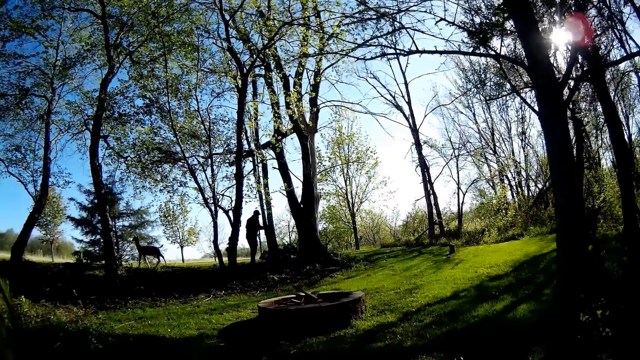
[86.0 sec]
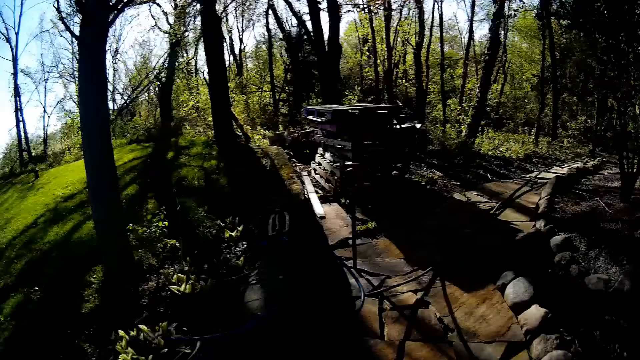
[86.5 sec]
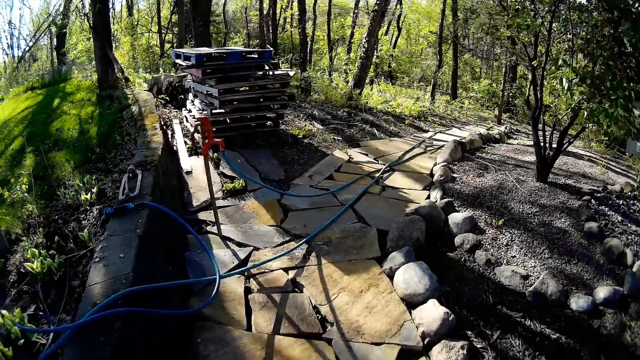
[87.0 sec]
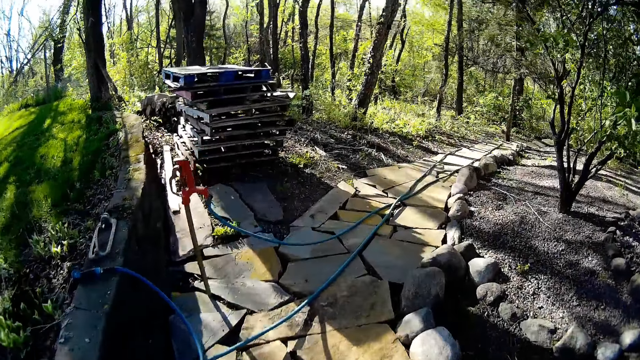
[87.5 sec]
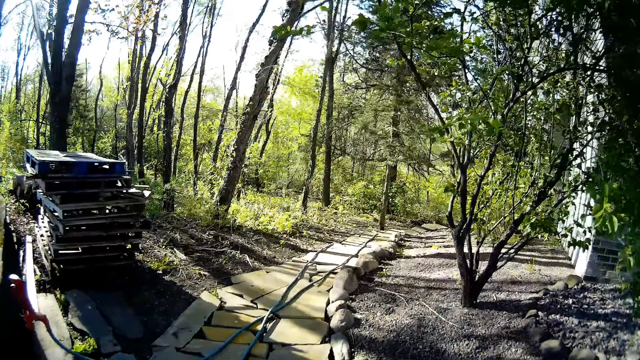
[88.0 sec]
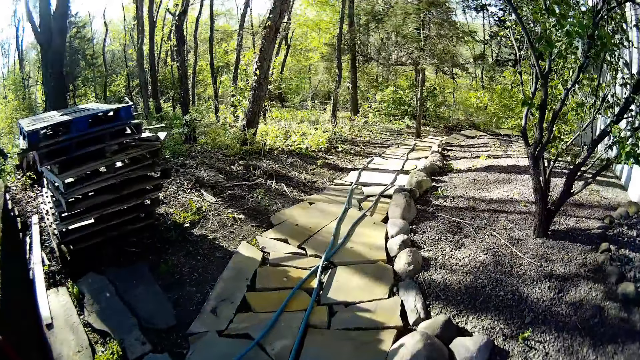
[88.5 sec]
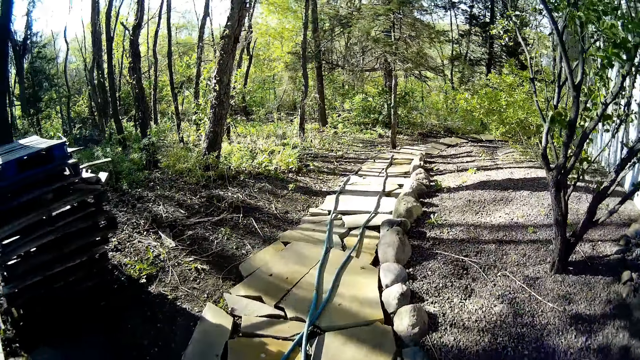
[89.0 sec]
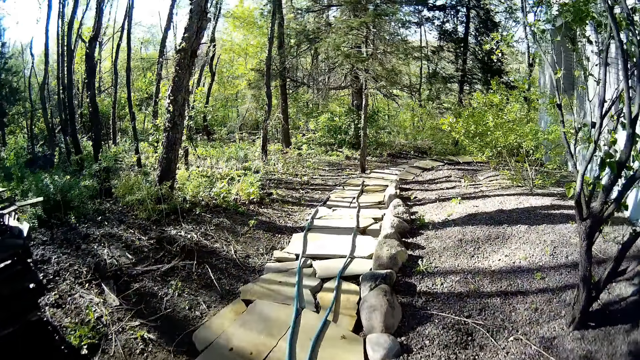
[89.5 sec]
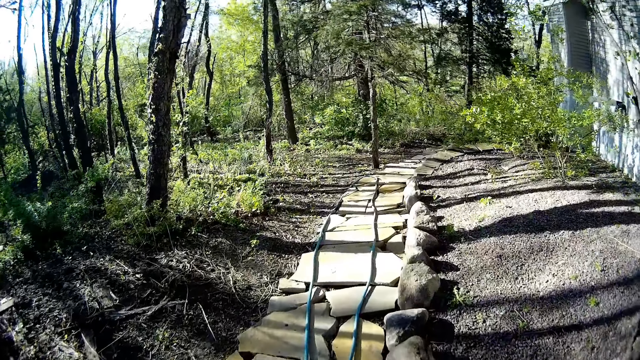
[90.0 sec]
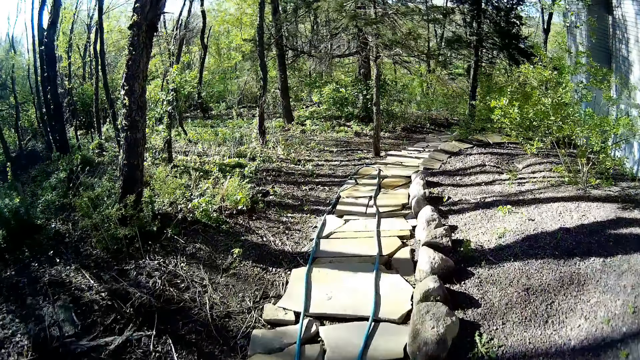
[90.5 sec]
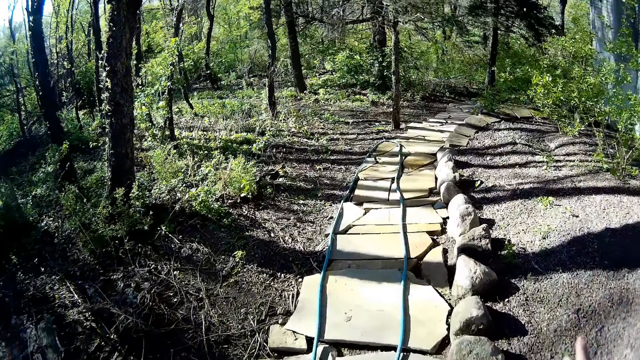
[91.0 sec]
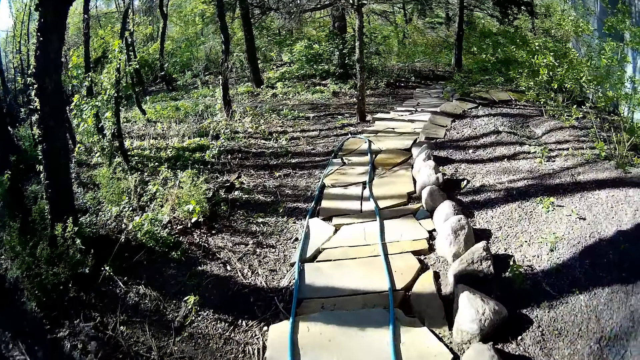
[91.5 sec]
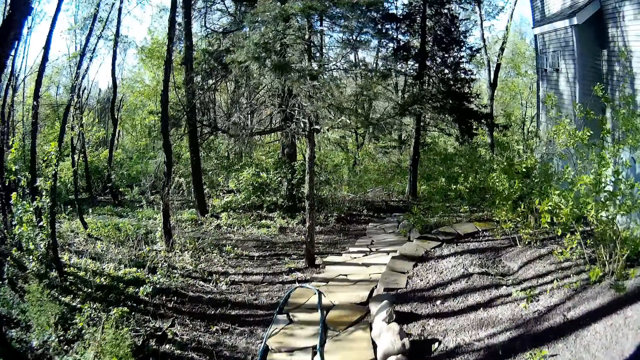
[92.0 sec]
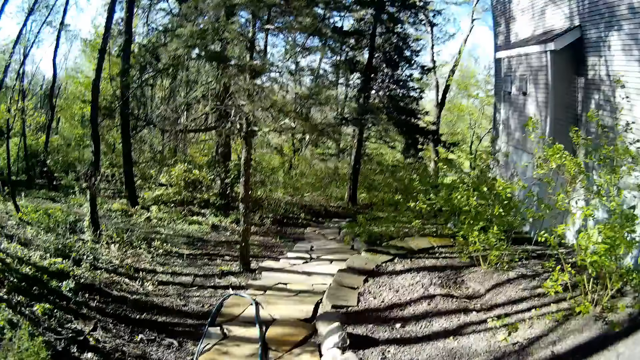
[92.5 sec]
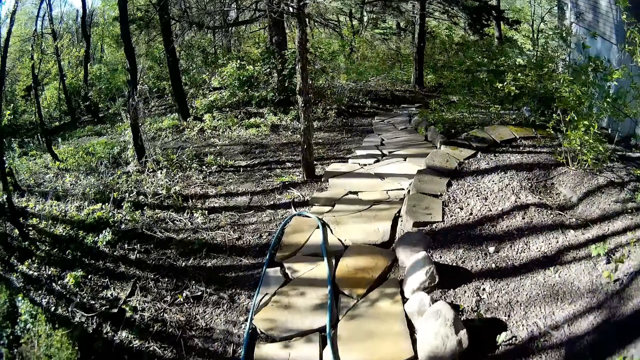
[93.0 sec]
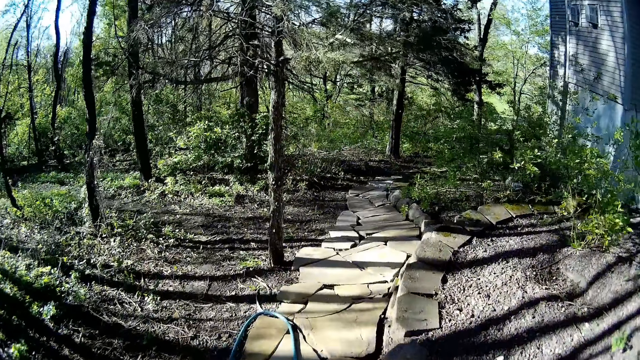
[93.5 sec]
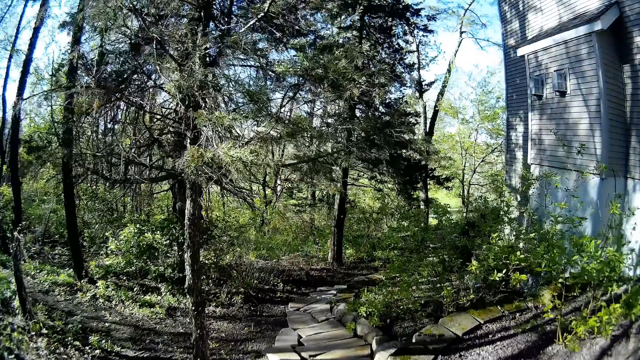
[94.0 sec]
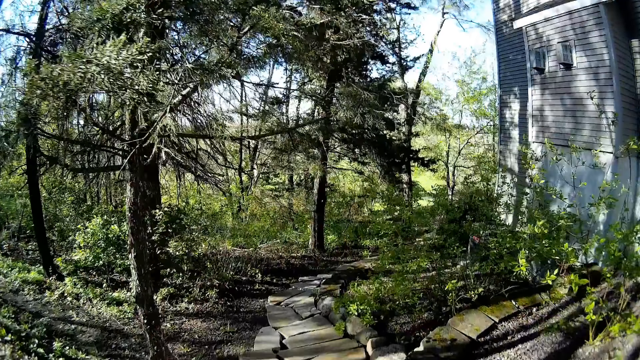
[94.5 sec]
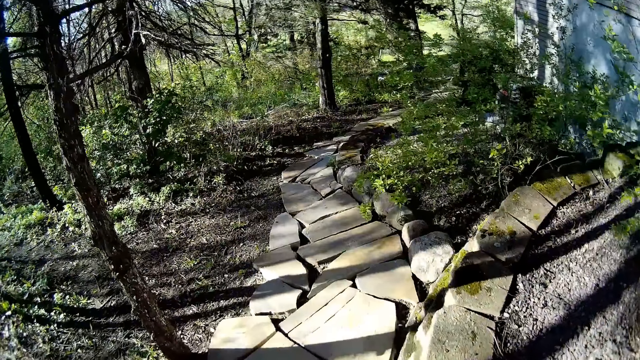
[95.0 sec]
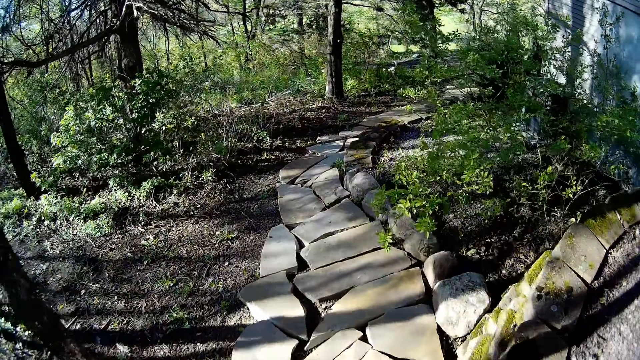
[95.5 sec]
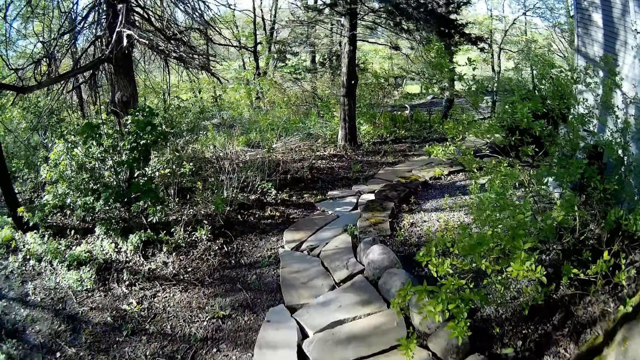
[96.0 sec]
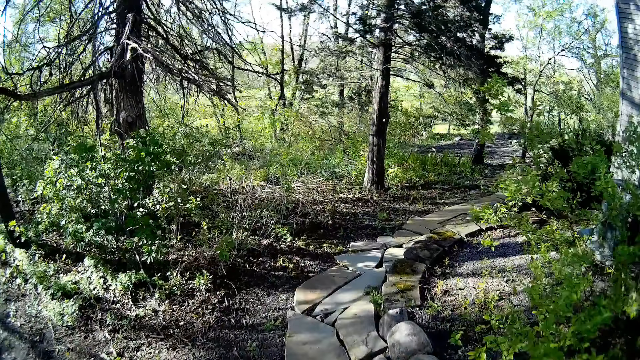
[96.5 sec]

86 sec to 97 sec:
The camera wearer adjusts the glasses on her face with her hands.

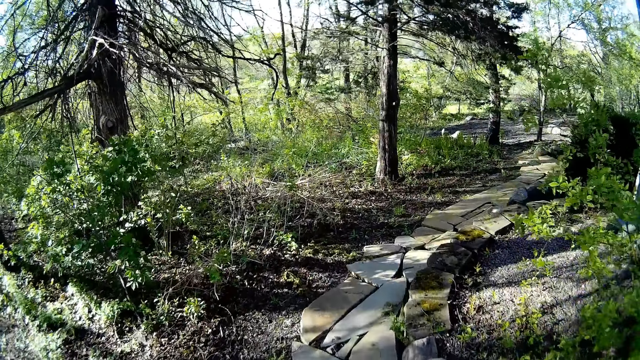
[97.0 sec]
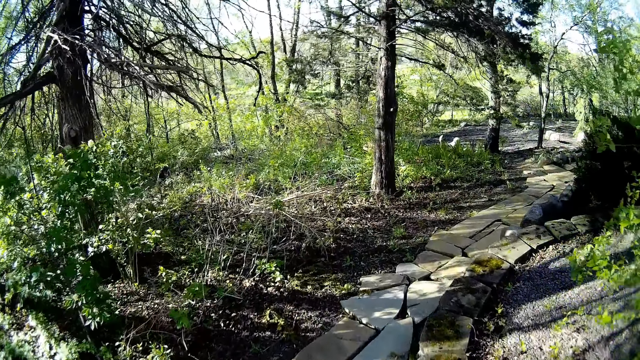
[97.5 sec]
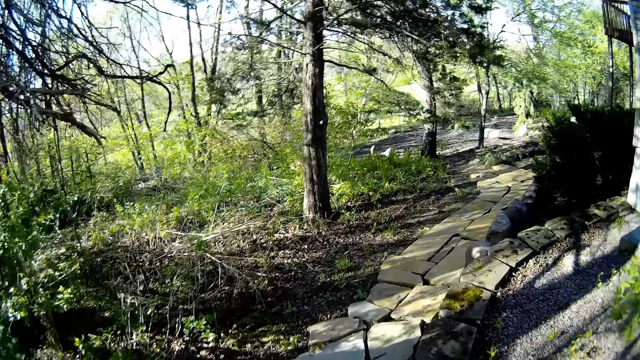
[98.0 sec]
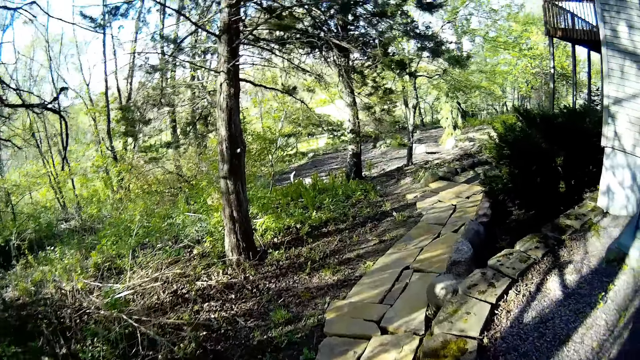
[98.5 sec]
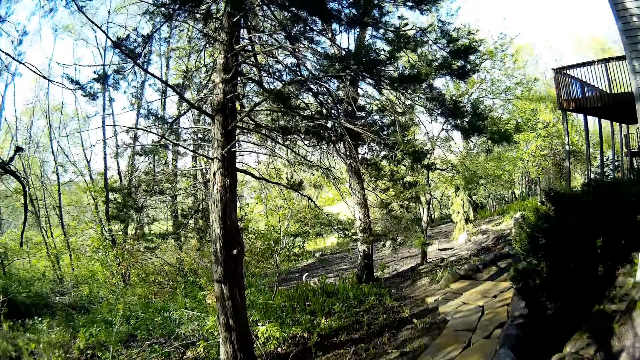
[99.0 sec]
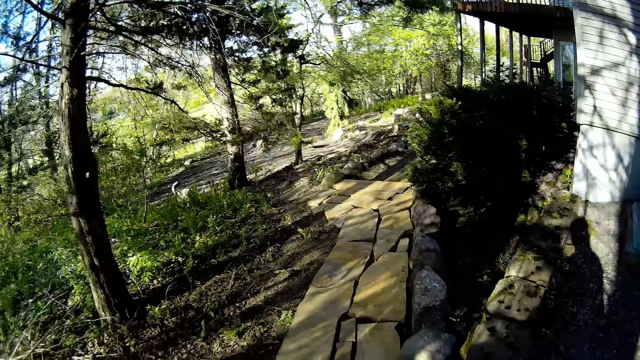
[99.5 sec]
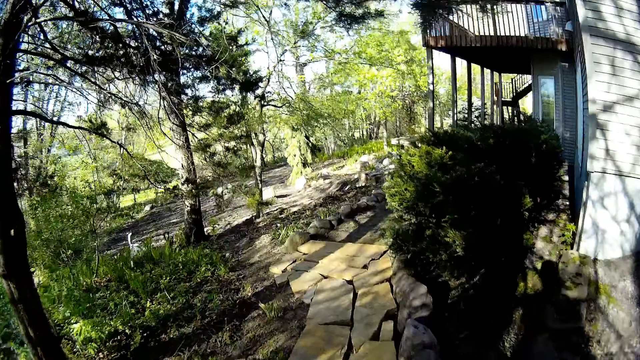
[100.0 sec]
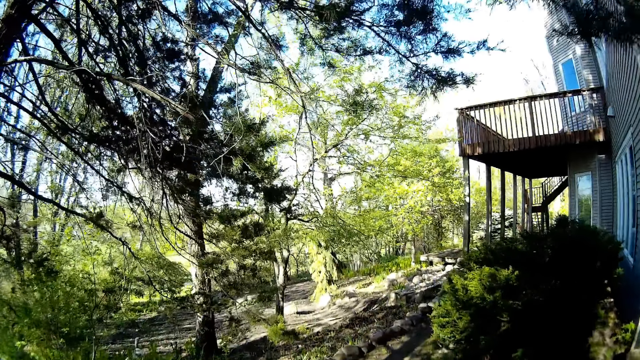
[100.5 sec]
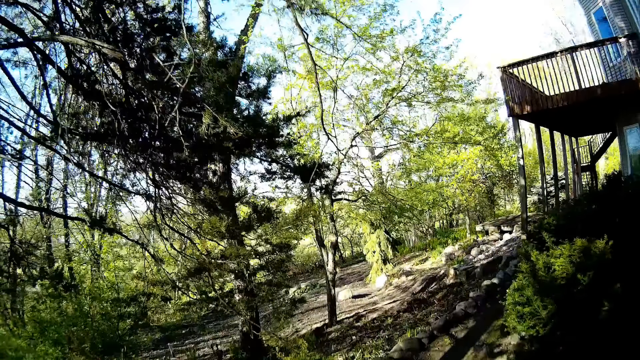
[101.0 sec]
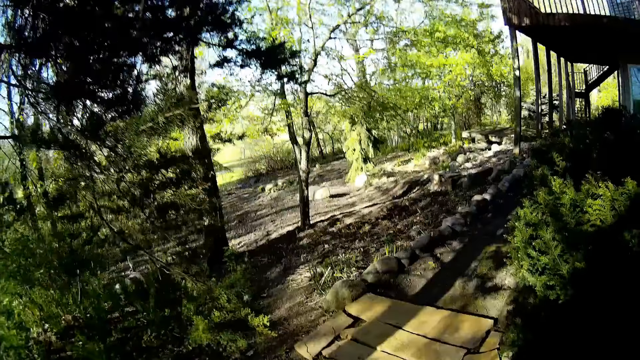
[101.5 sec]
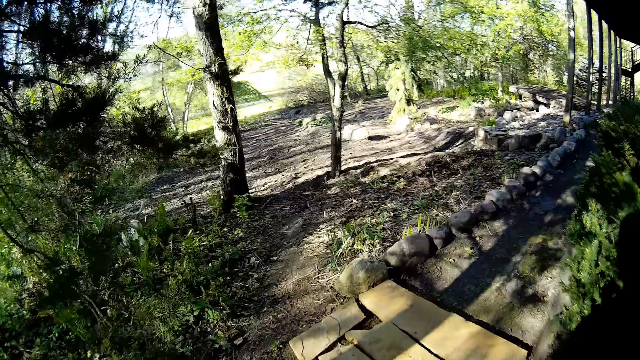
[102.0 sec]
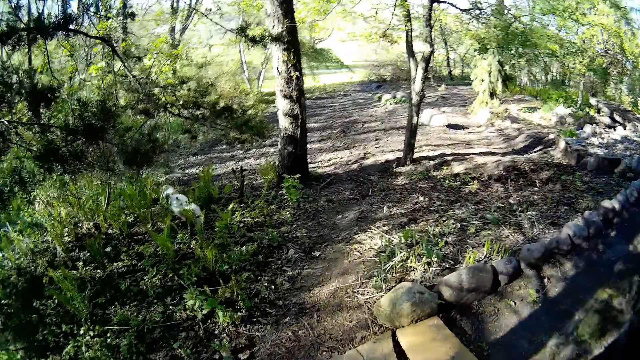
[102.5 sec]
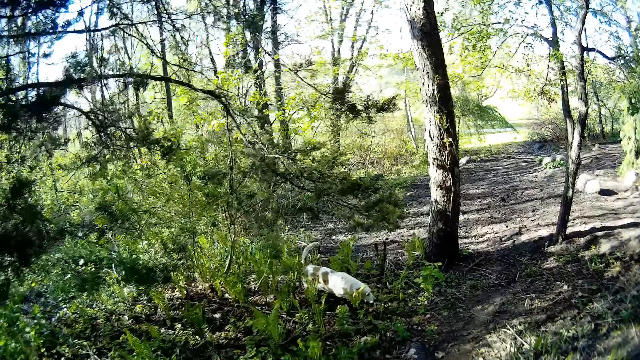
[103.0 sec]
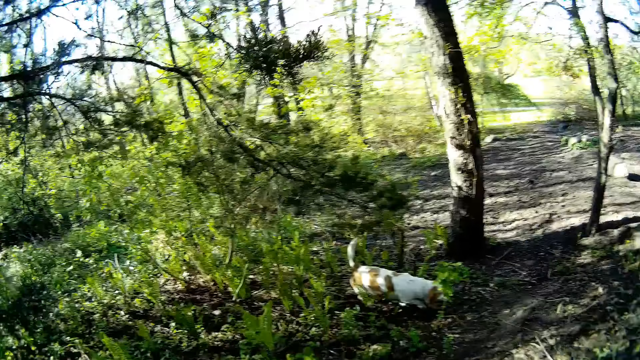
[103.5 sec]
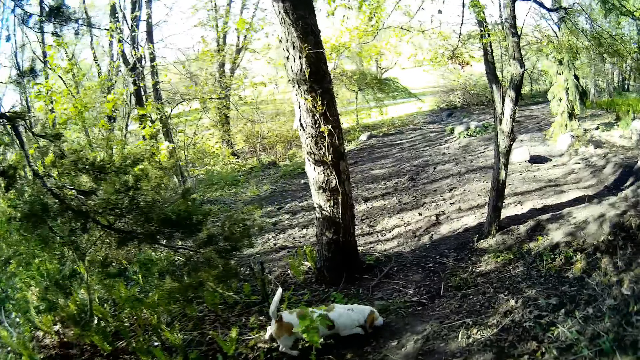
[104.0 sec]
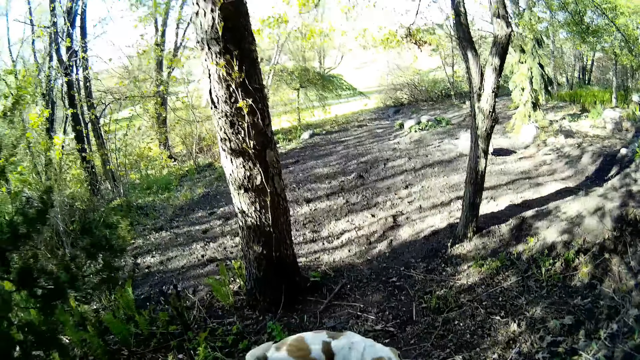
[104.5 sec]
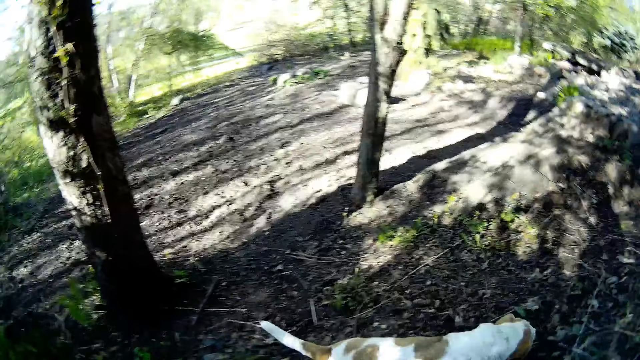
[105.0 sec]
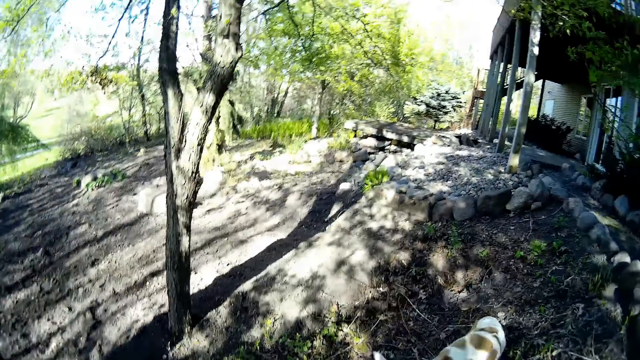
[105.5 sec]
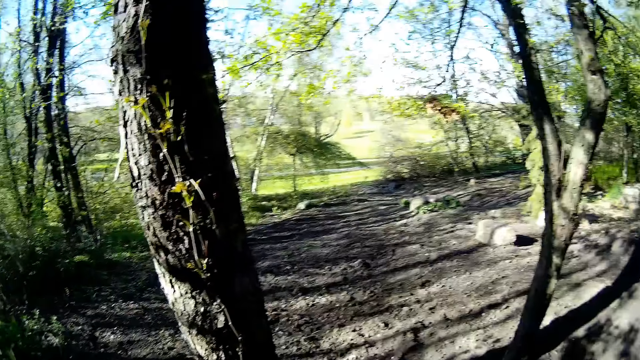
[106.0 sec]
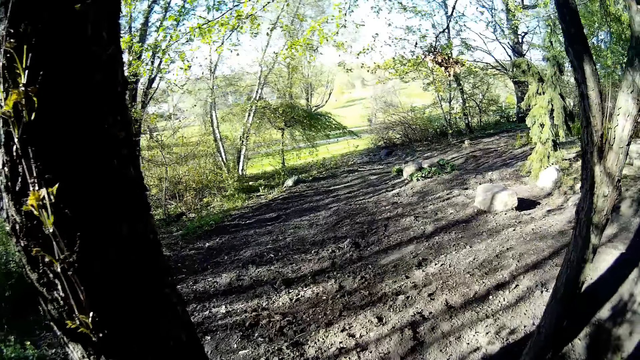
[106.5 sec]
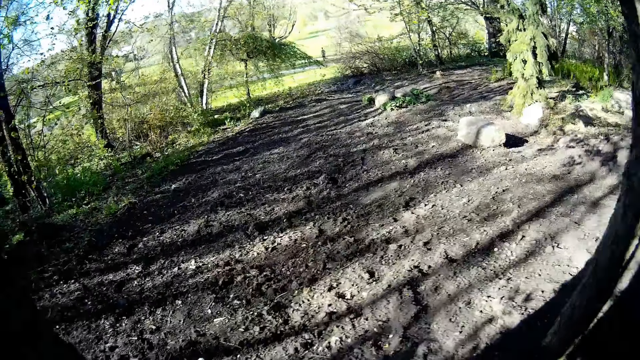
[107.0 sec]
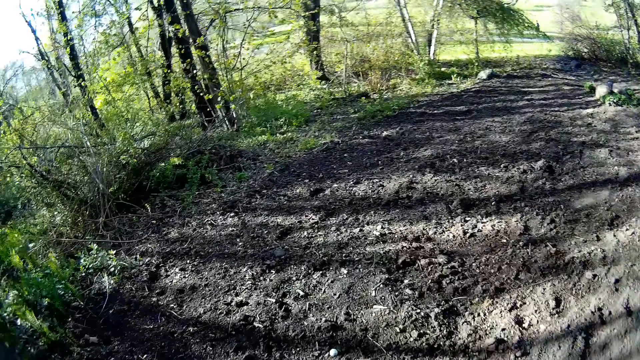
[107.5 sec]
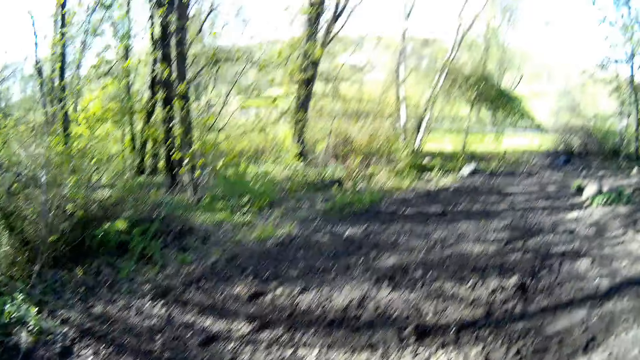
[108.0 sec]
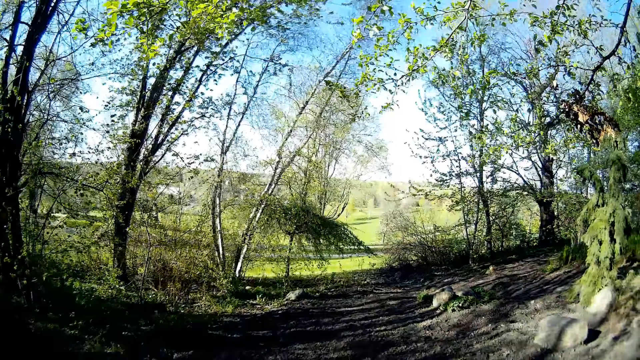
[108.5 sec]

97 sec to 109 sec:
The camera wearer looks around the garden.
